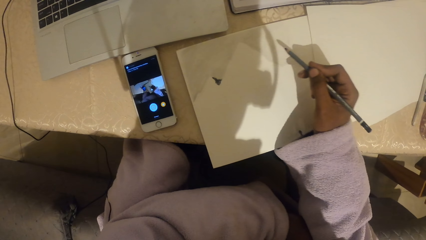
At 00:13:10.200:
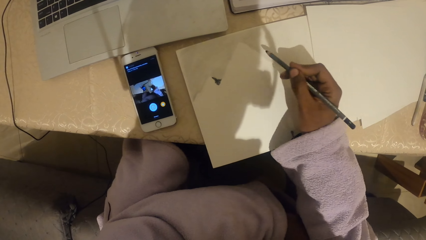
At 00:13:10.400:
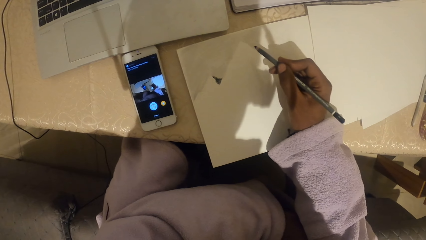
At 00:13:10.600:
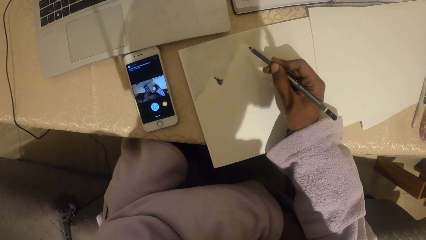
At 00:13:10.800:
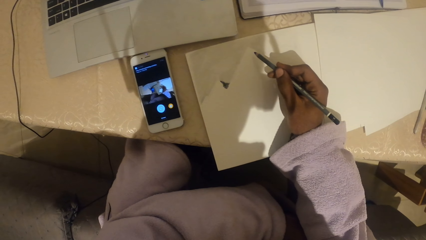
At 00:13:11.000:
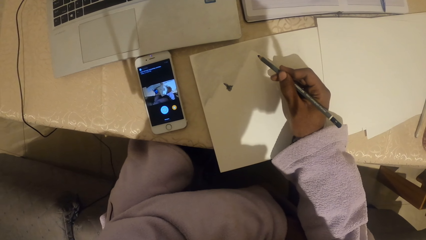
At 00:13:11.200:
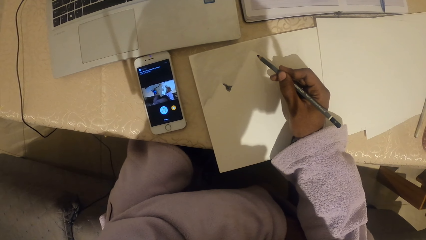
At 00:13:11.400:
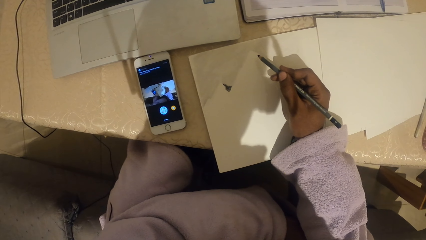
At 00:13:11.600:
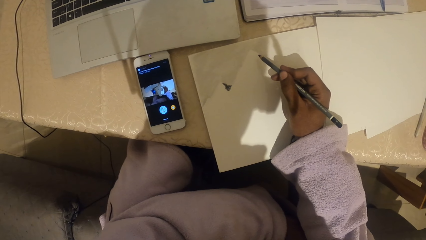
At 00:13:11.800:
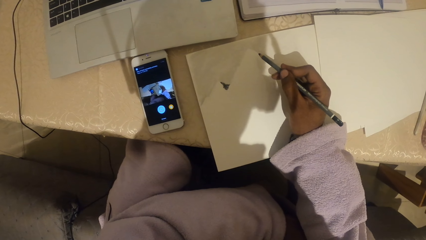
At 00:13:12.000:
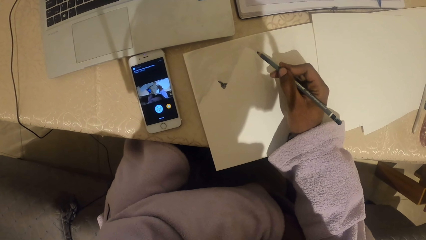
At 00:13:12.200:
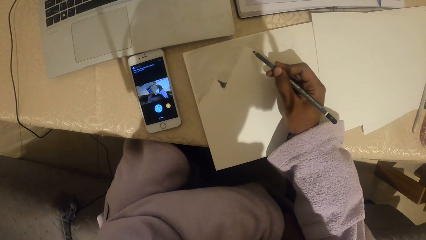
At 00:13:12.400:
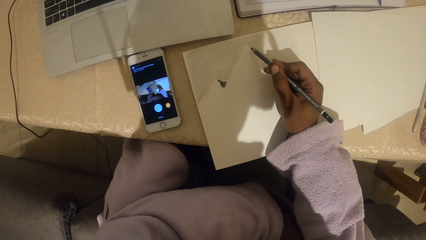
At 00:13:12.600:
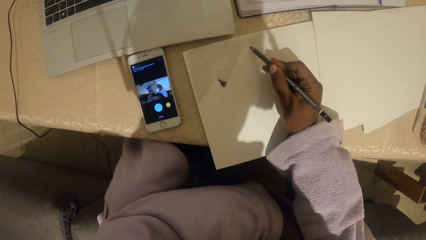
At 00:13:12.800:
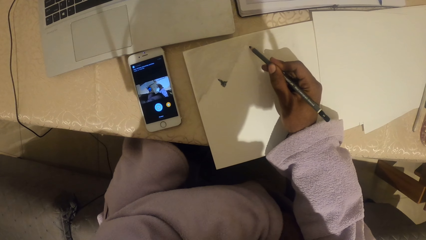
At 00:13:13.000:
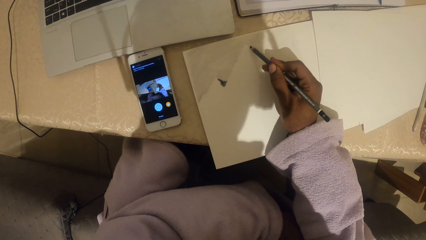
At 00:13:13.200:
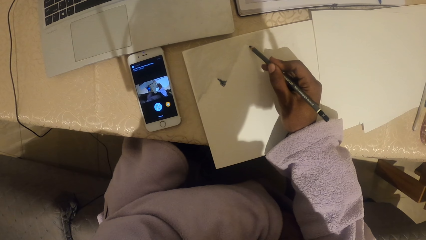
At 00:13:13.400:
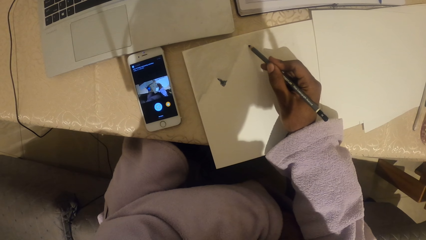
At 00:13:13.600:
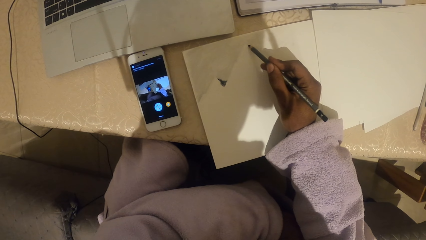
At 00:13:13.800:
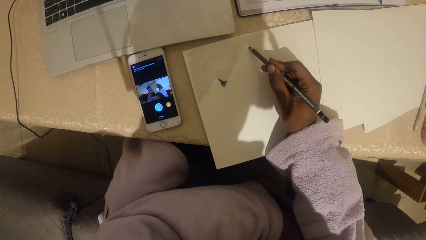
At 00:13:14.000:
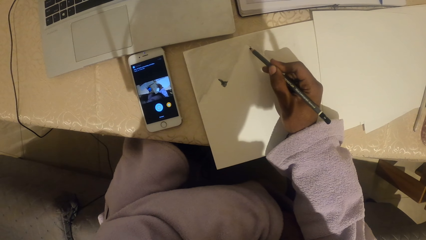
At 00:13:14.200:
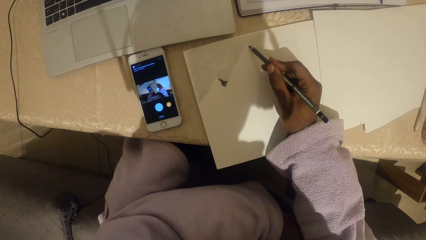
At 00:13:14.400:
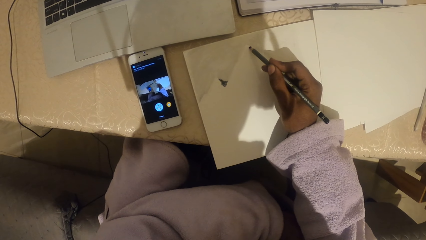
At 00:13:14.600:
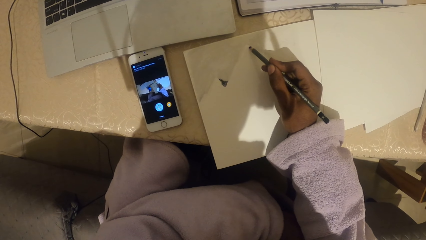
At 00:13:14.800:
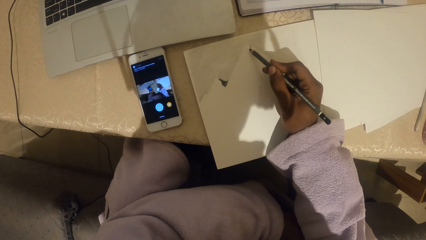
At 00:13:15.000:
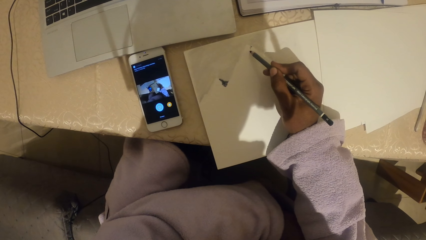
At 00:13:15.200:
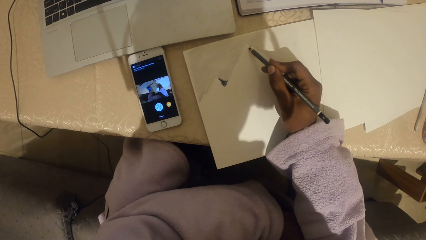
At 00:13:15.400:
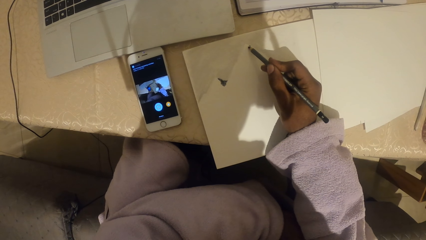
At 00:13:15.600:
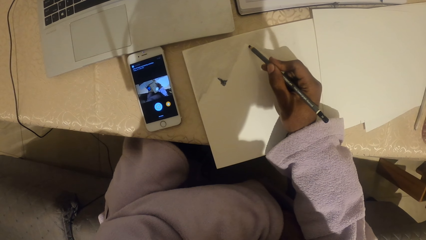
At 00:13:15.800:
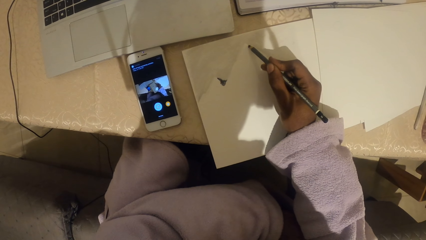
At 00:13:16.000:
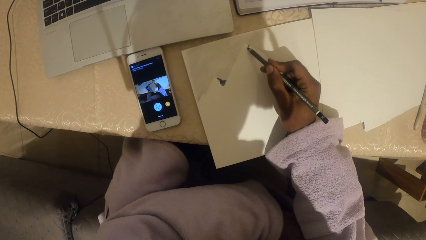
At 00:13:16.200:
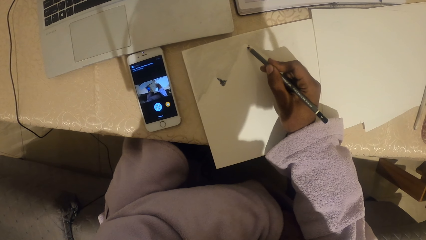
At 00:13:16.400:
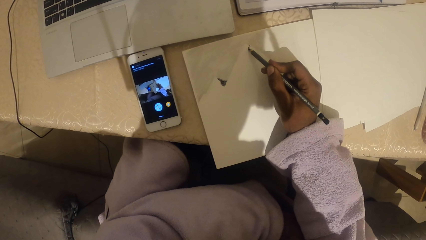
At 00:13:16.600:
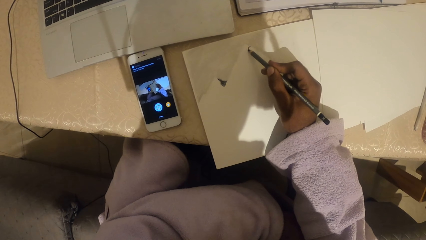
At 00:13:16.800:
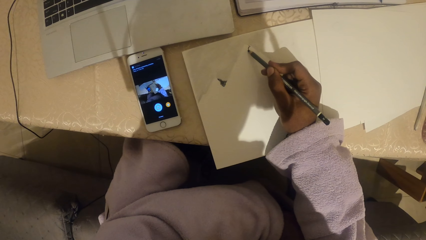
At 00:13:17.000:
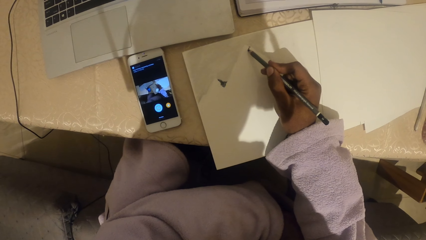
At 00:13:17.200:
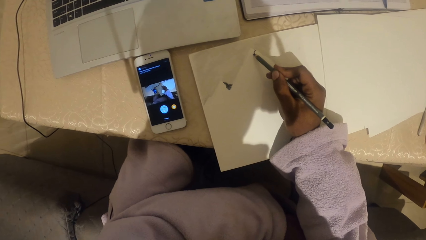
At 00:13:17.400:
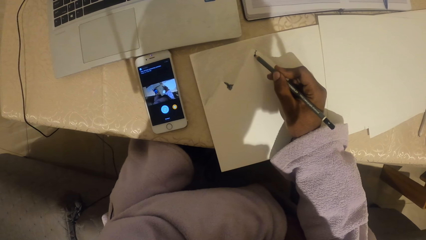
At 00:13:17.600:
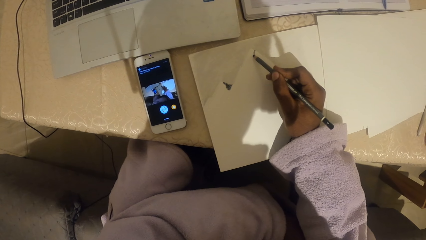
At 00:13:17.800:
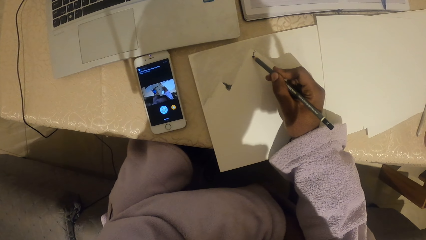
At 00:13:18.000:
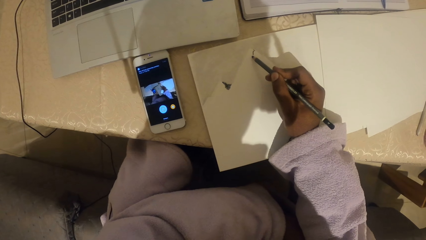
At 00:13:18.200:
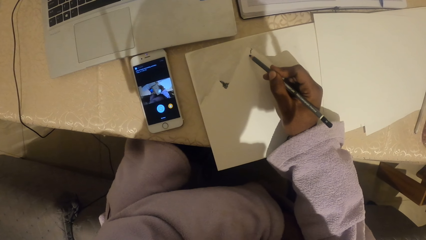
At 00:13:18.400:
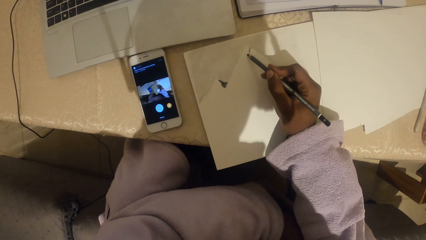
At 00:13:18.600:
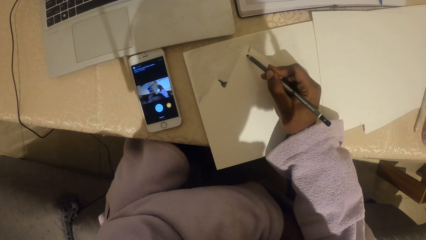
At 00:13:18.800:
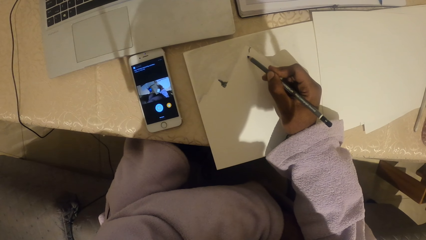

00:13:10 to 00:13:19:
The camera wearer examines the picture. They draw the picture.

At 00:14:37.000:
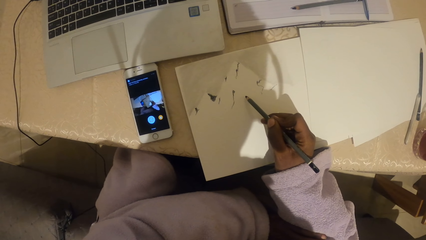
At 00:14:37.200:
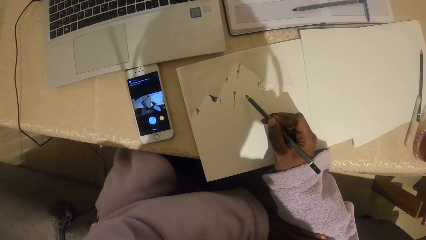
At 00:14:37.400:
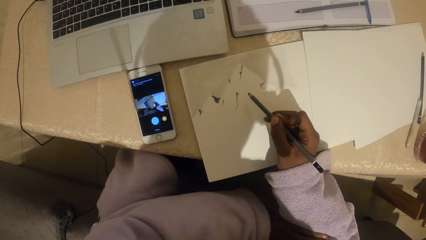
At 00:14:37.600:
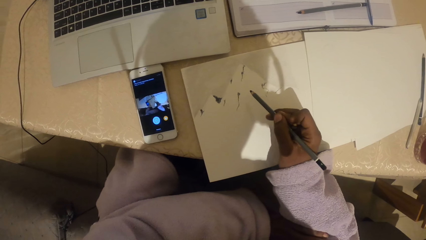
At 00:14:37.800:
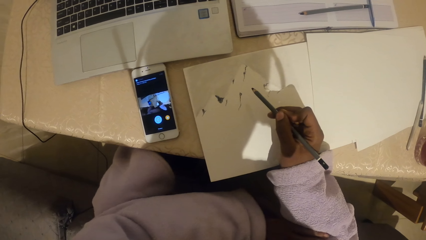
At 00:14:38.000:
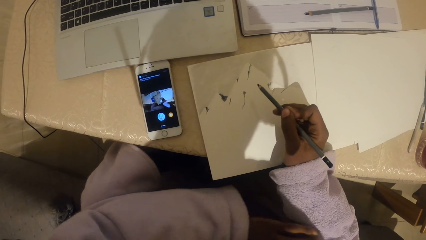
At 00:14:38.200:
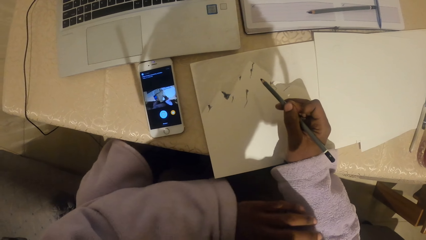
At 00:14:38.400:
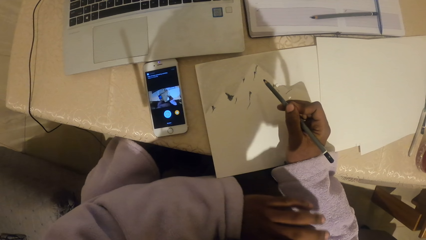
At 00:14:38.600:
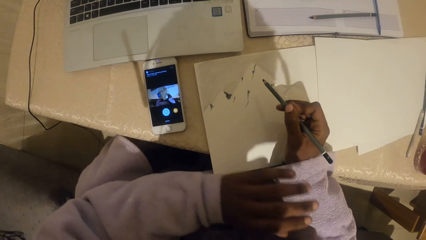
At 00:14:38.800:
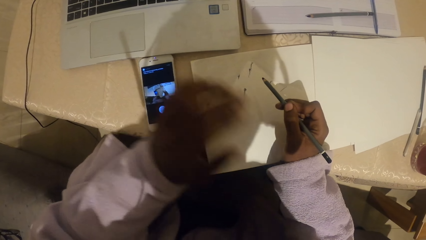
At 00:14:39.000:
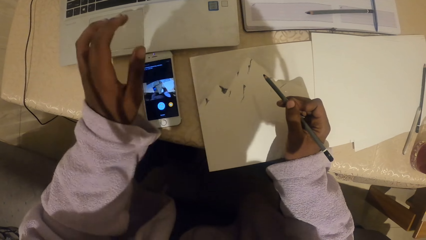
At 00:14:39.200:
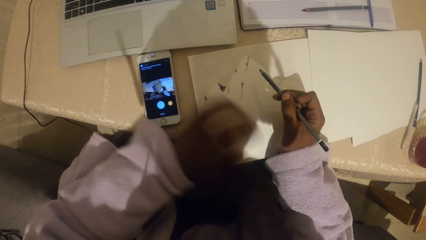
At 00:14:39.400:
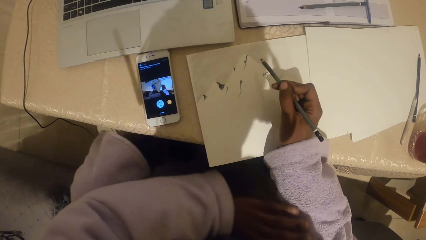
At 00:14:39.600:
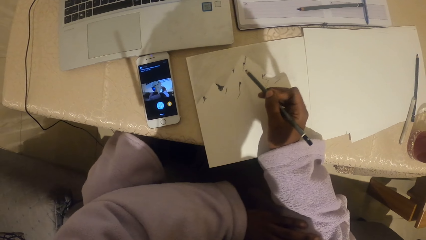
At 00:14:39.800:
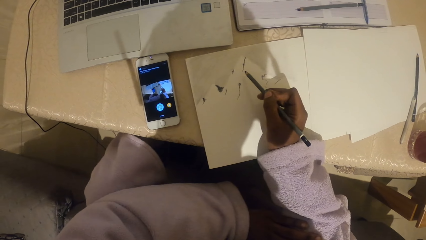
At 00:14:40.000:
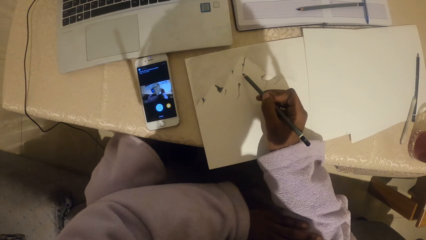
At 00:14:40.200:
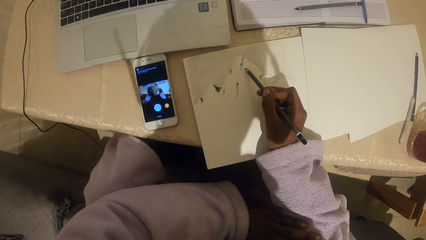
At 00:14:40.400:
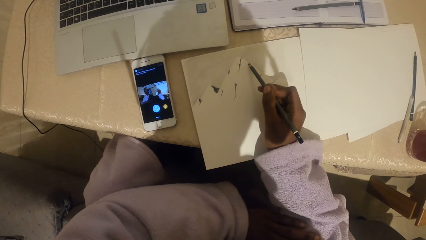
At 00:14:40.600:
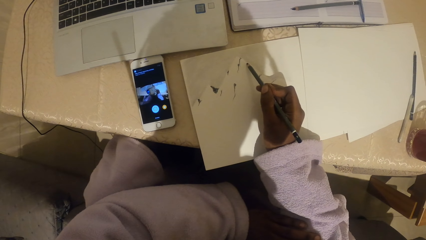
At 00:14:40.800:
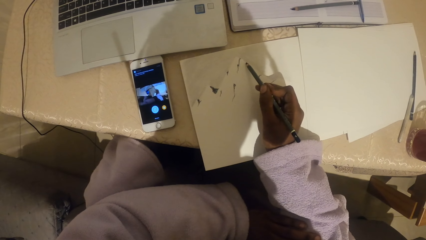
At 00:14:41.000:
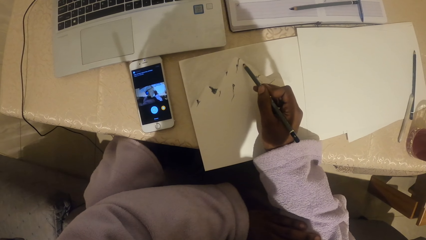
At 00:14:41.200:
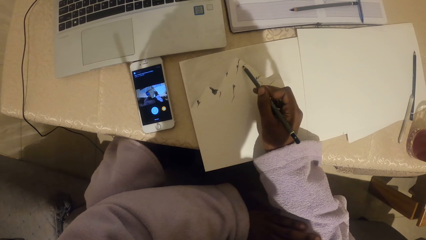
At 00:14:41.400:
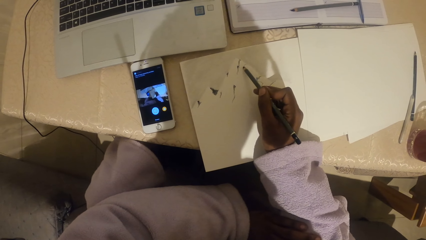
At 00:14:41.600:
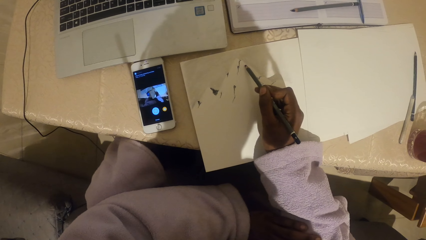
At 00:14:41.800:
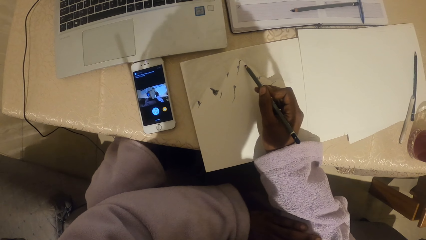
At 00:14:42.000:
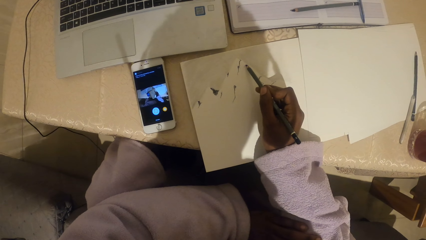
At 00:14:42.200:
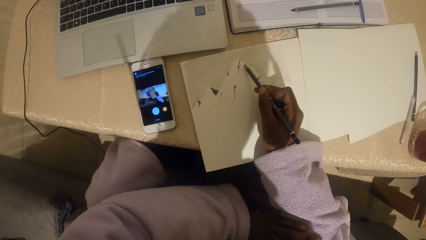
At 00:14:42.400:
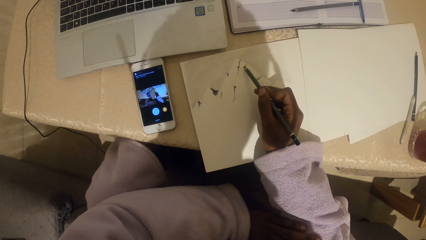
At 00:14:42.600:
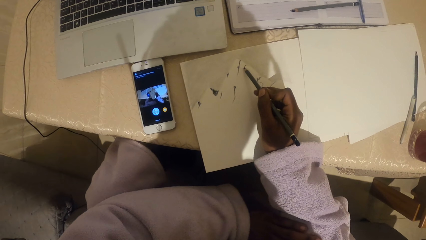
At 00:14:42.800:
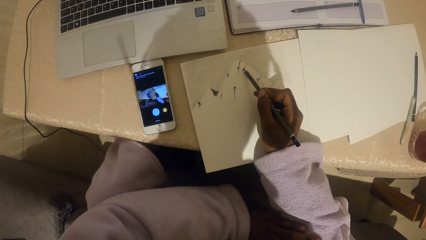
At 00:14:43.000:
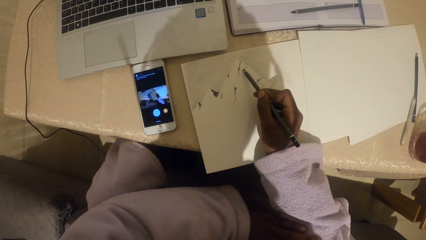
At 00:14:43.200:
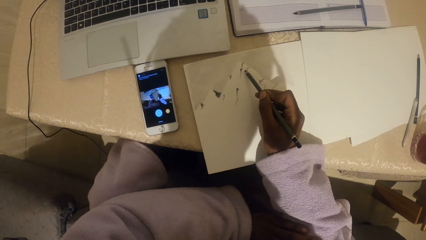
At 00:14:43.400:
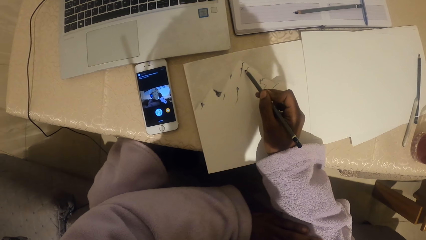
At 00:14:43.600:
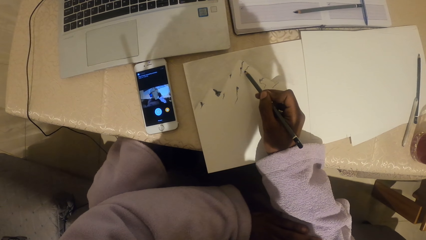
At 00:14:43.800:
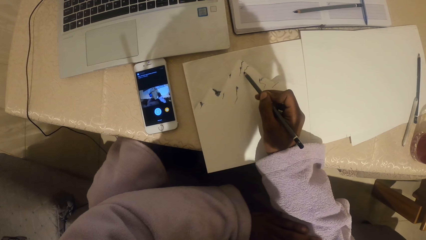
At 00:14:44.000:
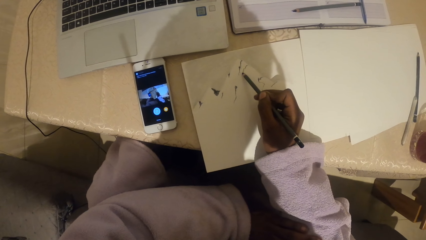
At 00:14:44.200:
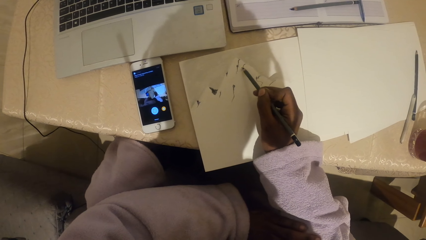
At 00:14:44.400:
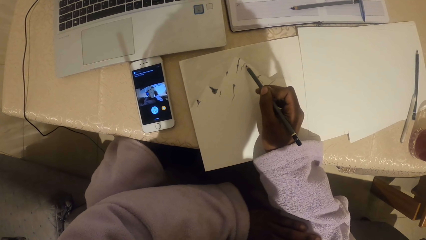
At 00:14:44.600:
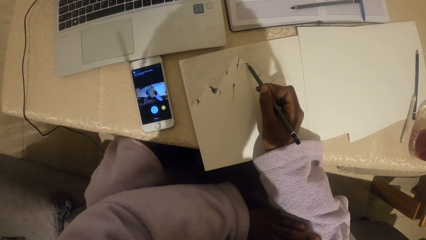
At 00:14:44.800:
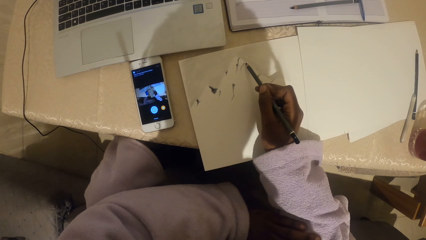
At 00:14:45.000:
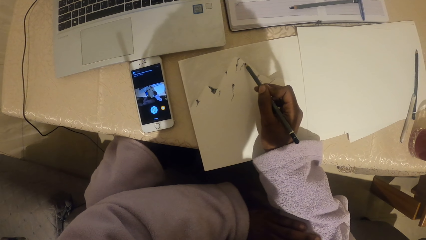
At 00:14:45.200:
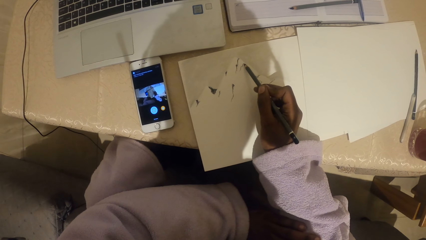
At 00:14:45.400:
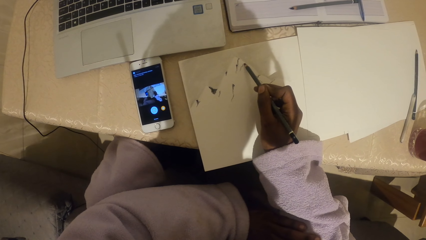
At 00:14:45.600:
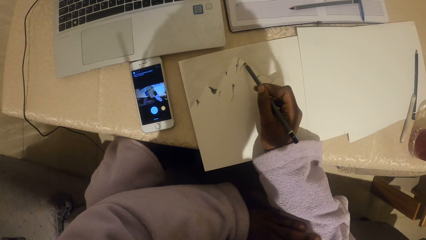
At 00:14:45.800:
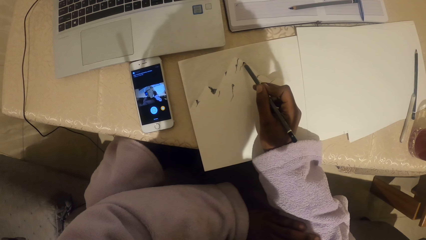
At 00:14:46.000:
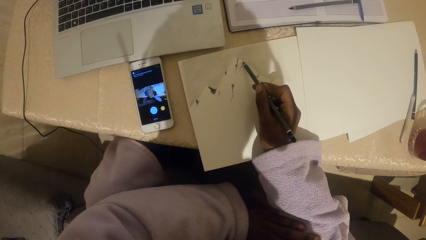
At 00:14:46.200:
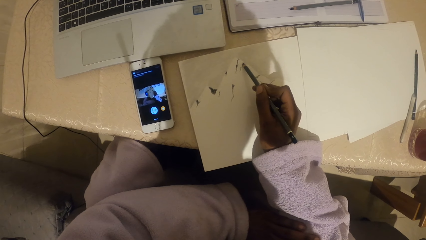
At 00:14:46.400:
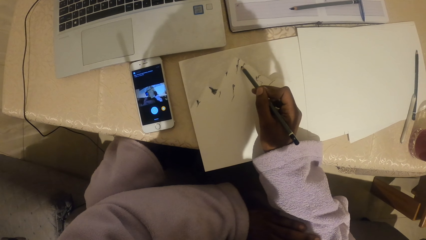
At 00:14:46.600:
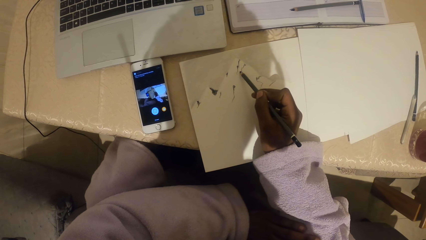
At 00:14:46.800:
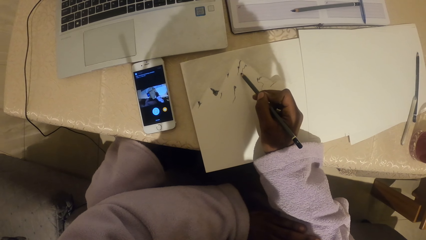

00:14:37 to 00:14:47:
The camera wearer moves the left hand. They draw on paper with a pencil.
